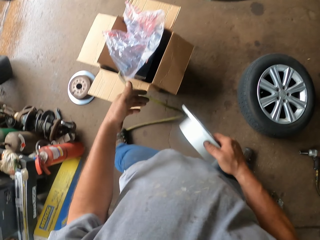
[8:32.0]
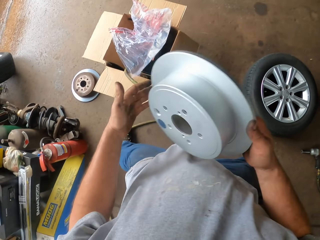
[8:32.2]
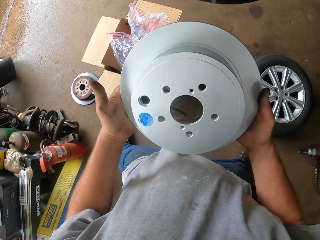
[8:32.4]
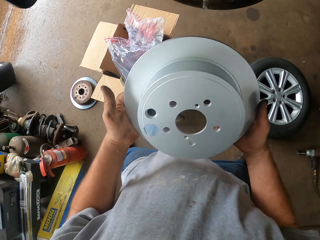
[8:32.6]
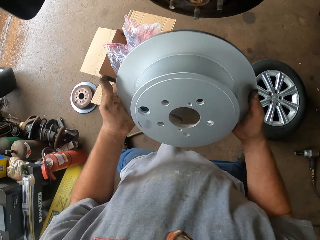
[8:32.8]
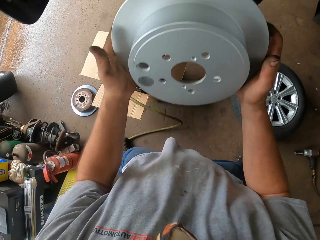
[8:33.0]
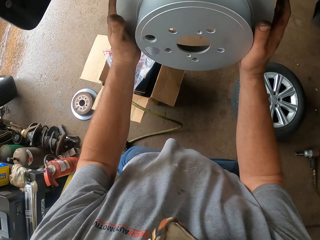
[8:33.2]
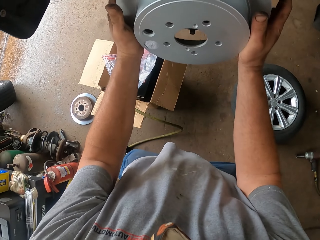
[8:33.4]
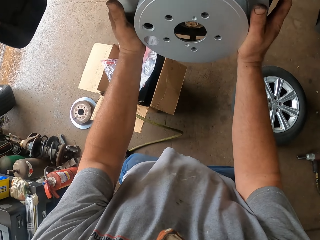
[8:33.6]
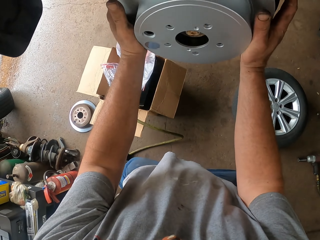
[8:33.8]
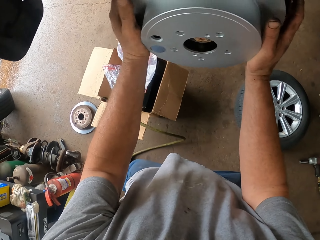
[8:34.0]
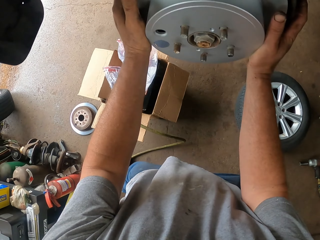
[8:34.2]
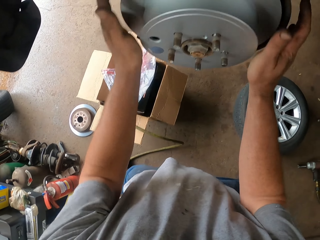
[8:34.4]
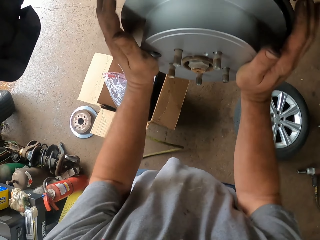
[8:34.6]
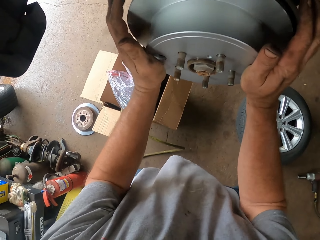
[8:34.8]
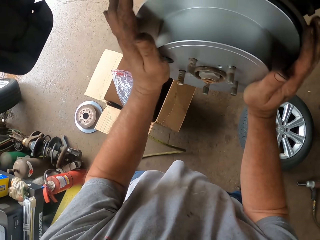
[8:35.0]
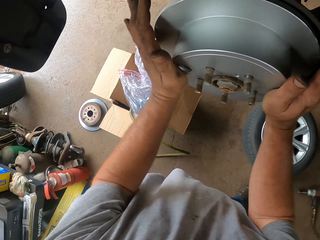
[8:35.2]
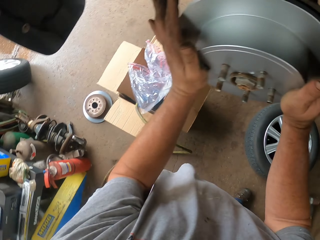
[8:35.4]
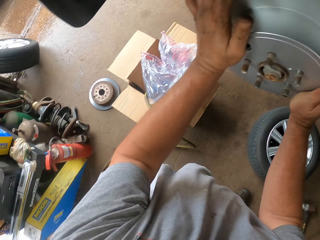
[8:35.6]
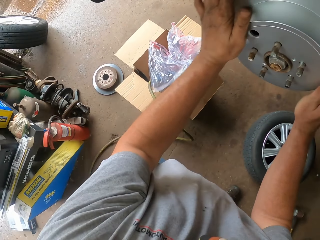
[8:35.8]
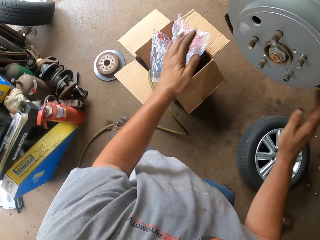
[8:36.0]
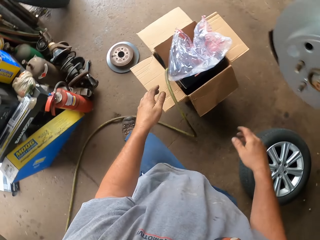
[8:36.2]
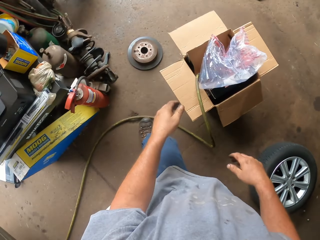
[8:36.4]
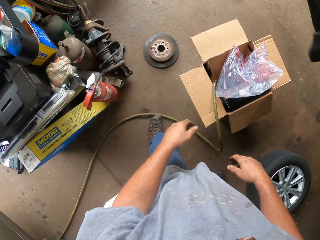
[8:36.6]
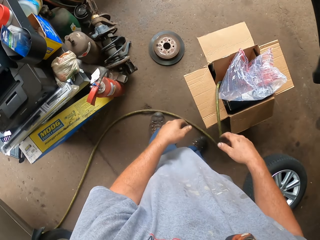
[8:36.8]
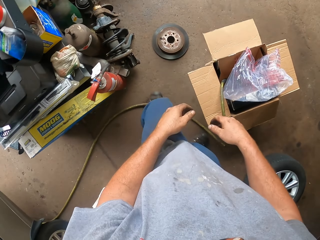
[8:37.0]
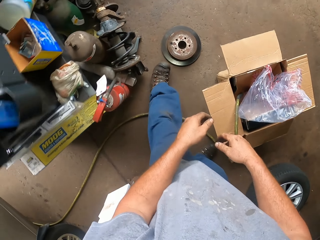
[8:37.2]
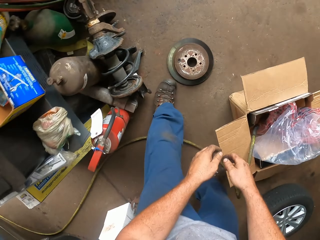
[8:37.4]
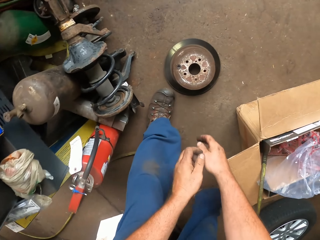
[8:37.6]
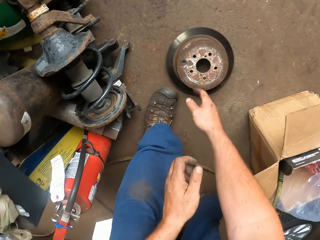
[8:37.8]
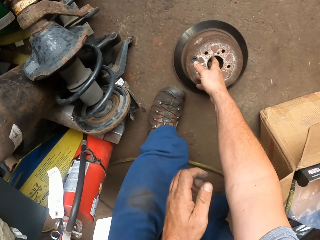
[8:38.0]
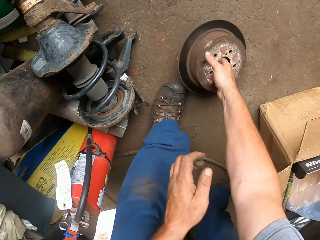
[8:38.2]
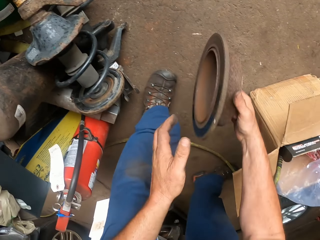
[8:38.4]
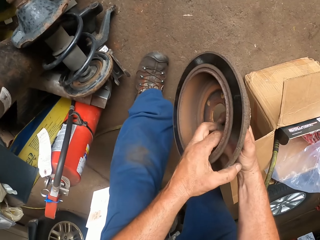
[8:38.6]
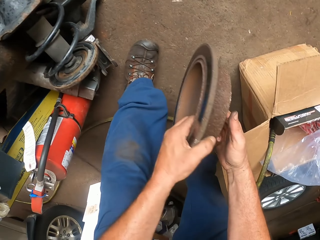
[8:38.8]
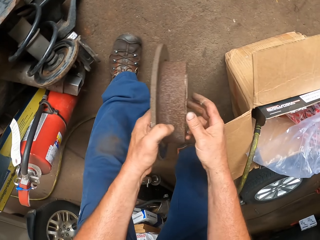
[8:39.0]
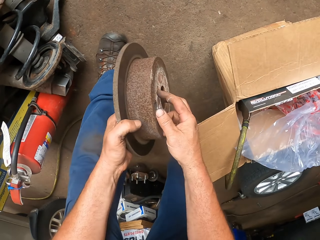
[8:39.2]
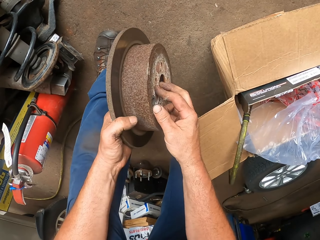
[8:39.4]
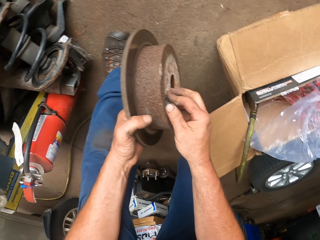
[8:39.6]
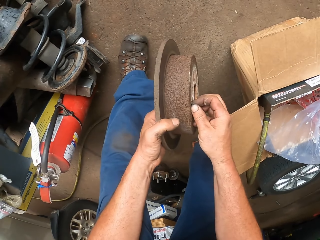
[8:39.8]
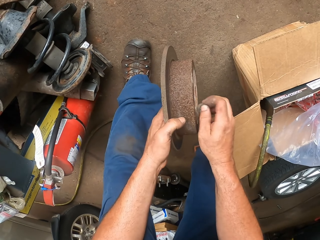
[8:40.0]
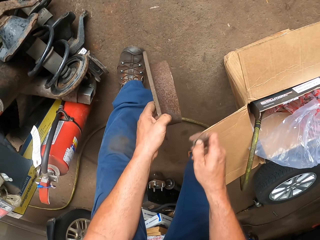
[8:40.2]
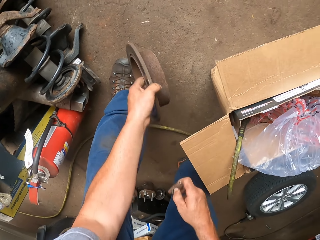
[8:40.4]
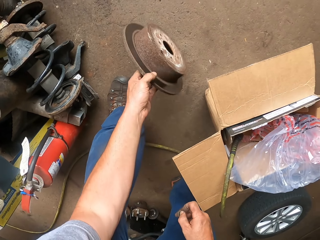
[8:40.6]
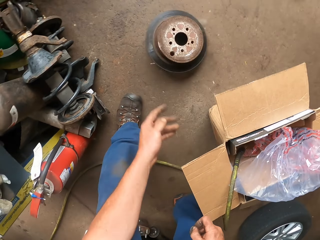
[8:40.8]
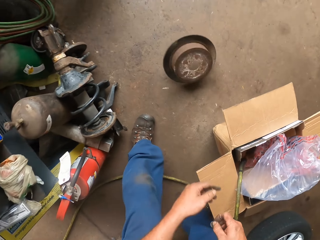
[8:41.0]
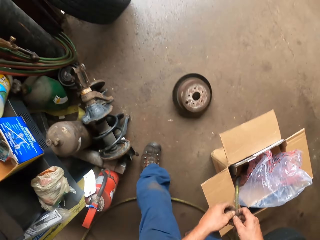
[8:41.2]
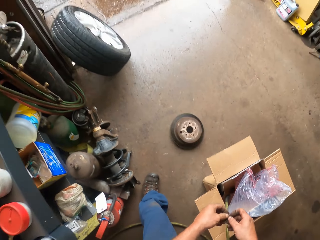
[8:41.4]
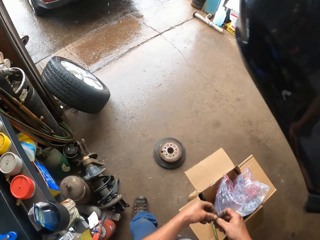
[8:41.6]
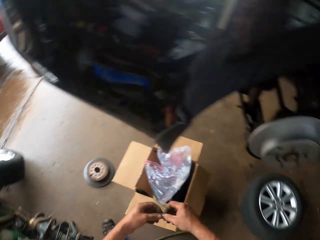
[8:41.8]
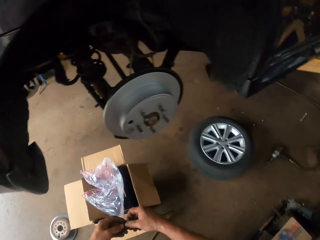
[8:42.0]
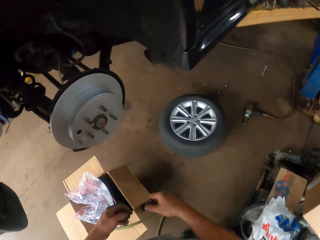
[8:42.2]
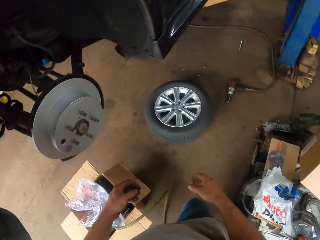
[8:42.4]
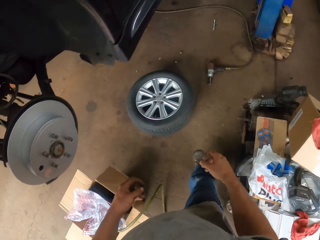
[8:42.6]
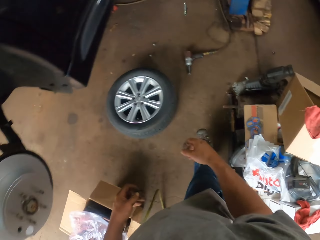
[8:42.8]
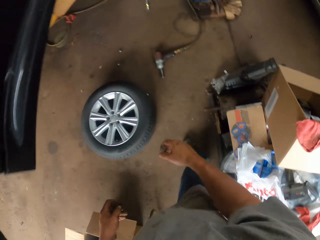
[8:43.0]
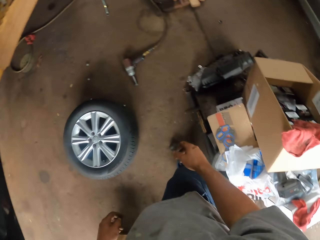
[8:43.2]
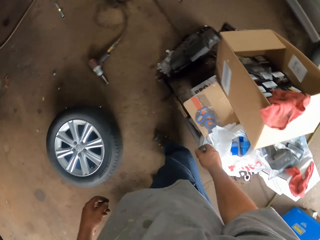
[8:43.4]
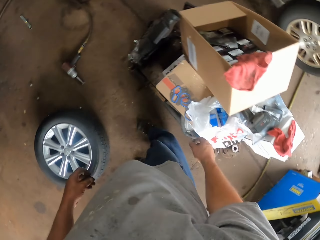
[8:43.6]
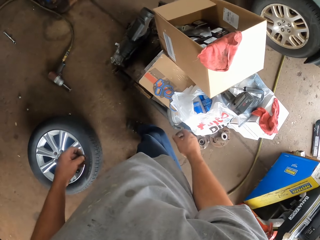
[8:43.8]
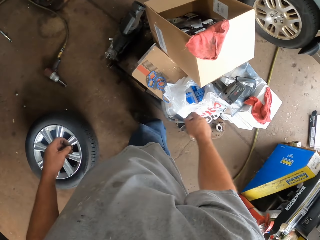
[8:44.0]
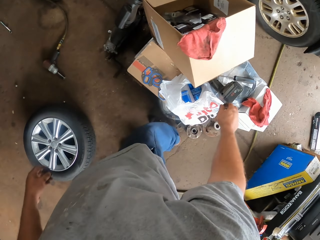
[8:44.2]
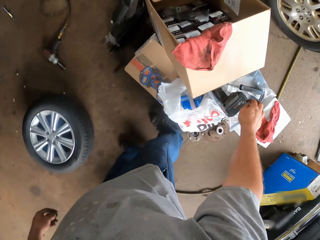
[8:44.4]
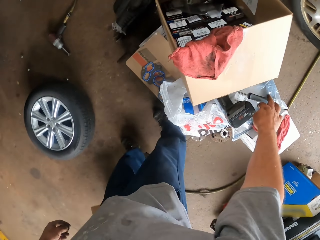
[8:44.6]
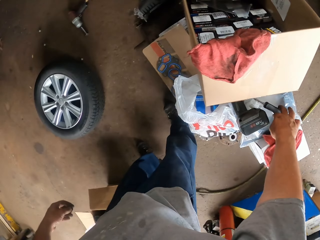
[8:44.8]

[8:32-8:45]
The camera wearer puts the car plate on the wheel hub. They fix the car rim spare part. They pick up the wheel hub plate. They look at the wheel plate. They put the wheel plate down. They walk around the garage.

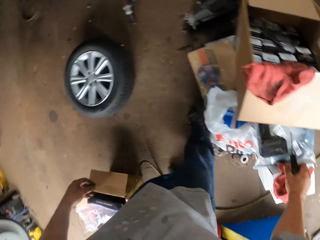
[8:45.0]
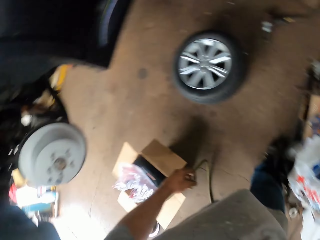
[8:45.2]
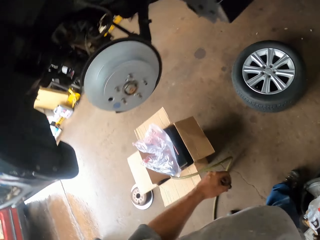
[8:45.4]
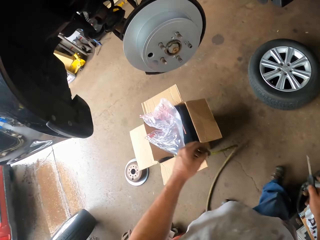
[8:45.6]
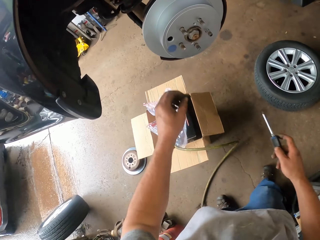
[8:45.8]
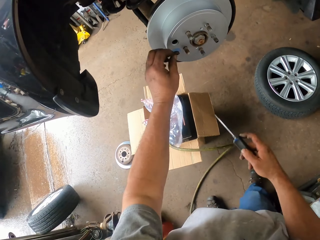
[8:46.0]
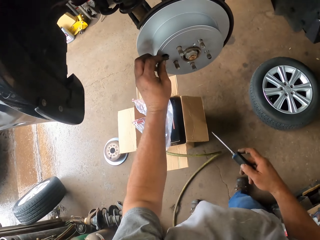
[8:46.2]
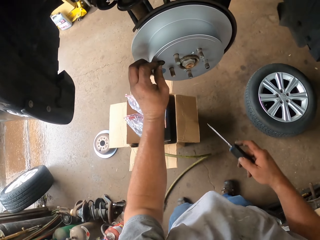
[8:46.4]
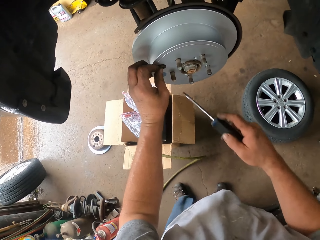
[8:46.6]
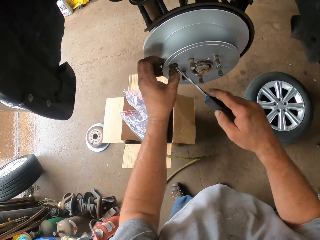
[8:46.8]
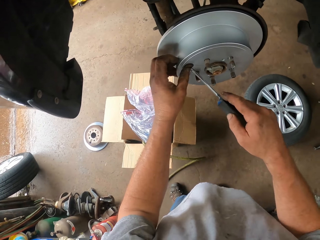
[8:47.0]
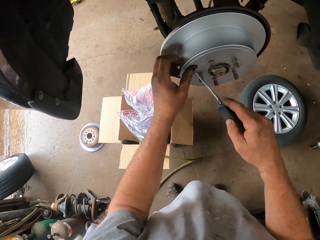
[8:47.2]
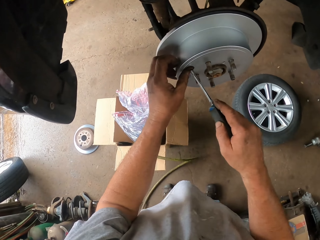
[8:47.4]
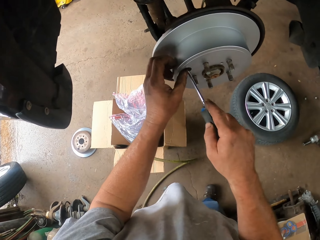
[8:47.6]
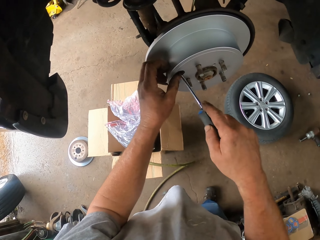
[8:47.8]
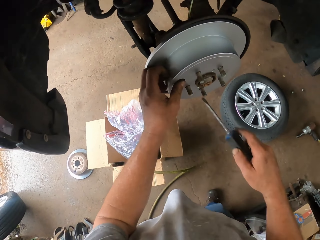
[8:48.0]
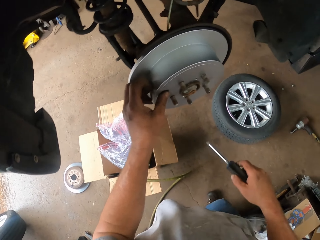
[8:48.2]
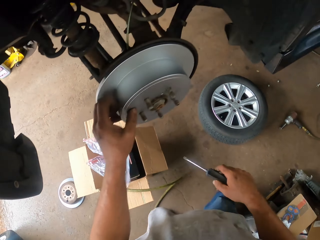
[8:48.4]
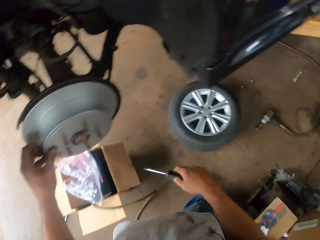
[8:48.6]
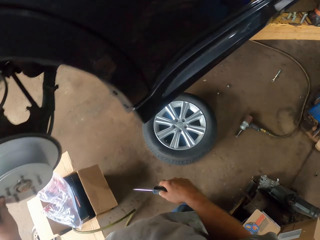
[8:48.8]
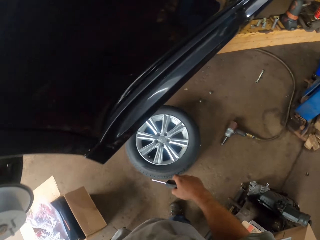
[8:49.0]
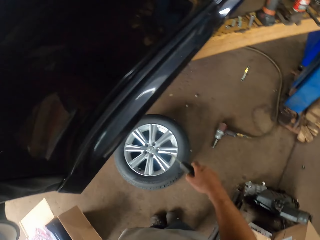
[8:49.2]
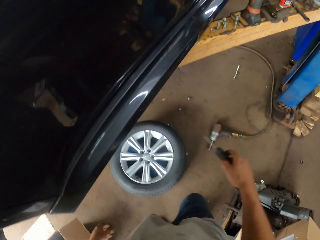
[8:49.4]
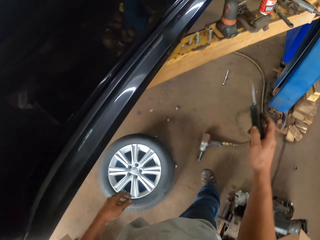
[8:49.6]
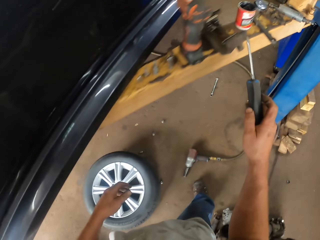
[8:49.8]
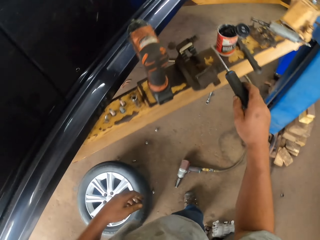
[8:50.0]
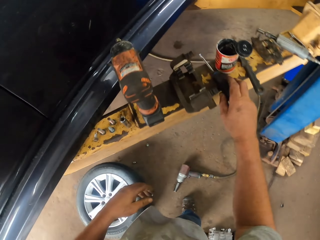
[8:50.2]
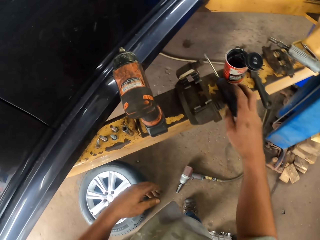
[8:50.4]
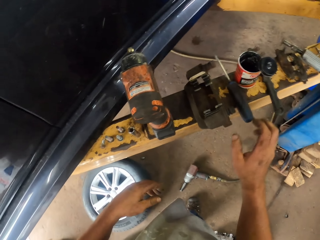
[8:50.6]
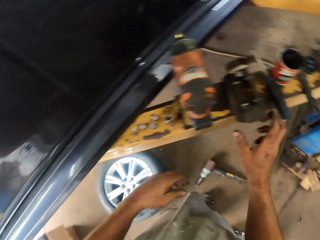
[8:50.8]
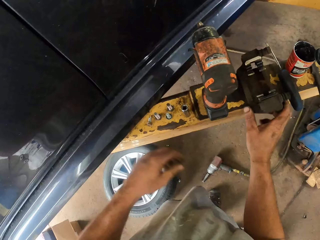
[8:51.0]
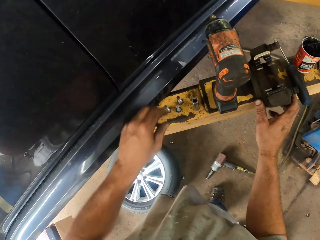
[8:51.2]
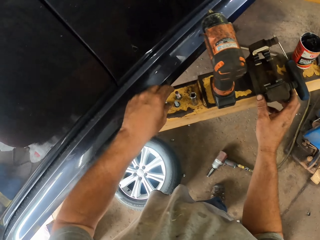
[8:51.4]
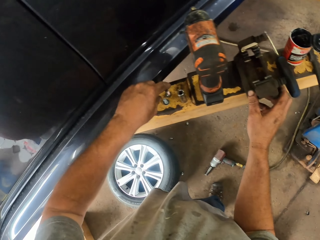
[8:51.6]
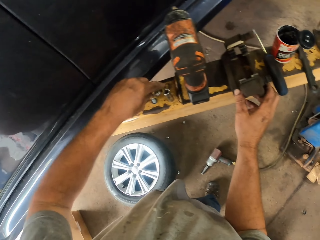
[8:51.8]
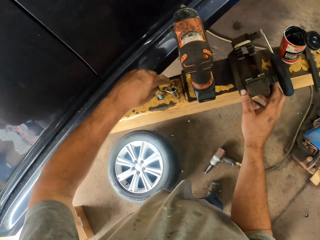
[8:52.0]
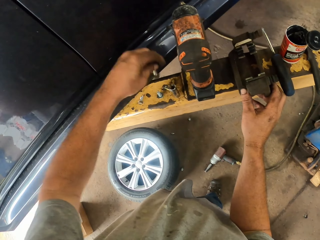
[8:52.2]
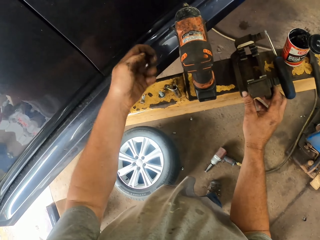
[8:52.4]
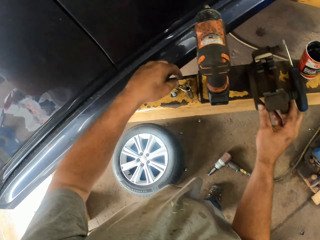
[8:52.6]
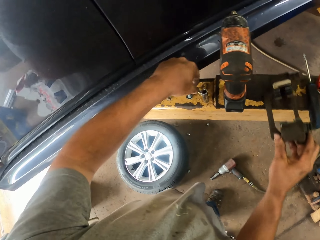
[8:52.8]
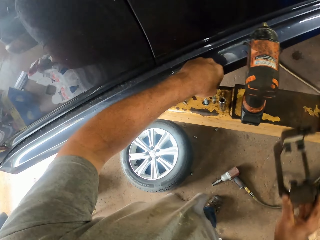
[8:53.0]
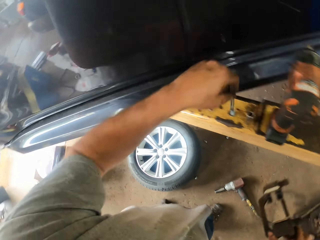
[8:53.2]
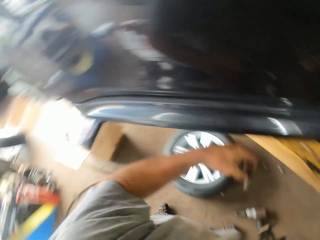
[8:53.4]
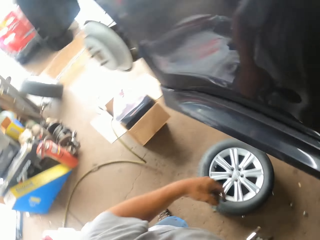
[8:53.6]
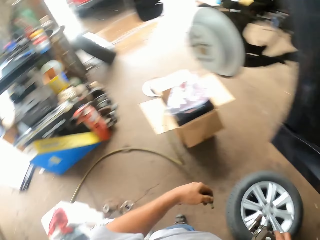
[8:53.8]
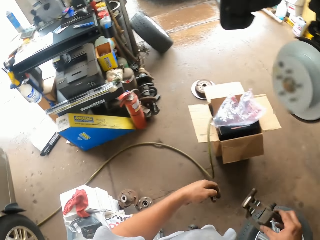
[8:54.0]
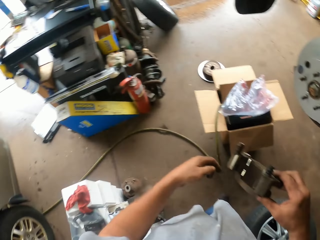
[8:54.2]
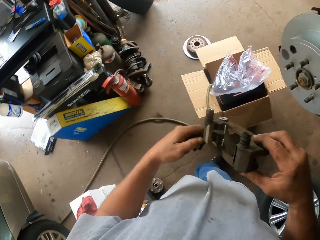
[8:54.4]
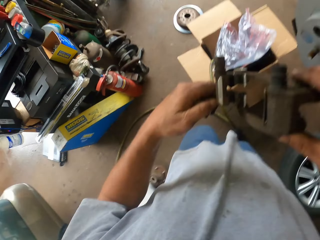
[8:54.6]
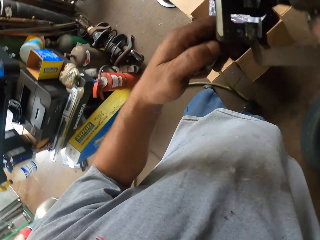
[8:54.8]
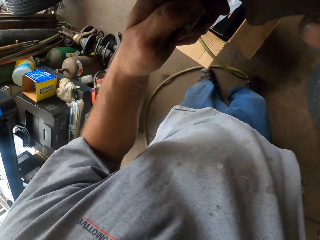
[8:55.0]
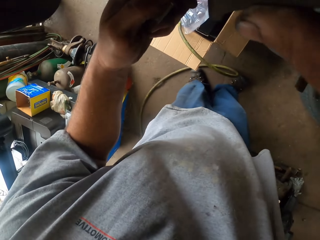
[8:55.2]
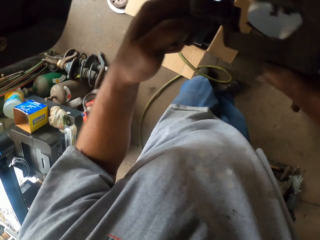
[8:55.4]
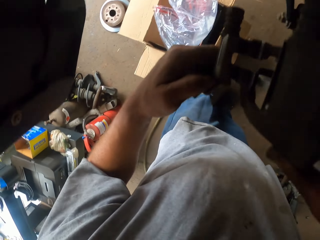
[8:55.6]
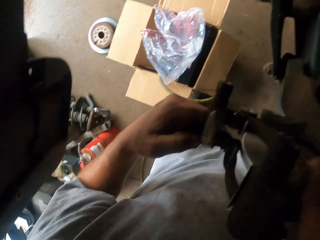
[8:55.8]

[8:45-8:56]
The camera wearer takes a screw. They pick up a screwdriver. They walk around the garage. They tighten the nut. They put the screwdriver down. They put down the screw. They pick up brakes and pick up screws. They take the nut. They walk around the garage.
